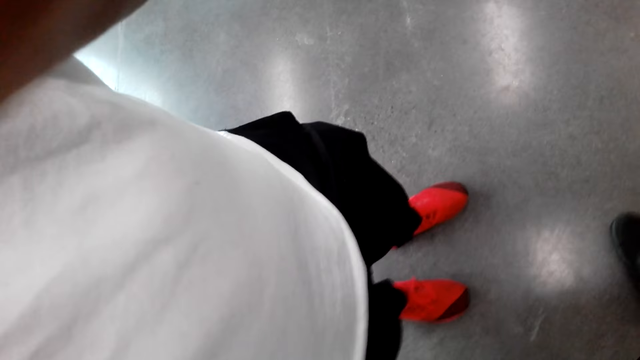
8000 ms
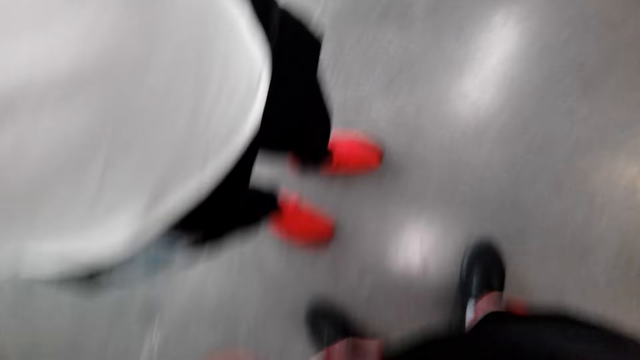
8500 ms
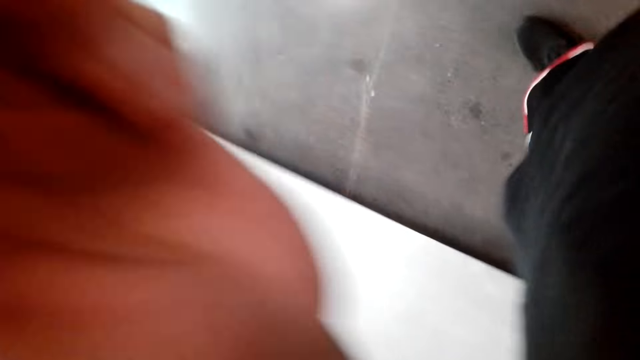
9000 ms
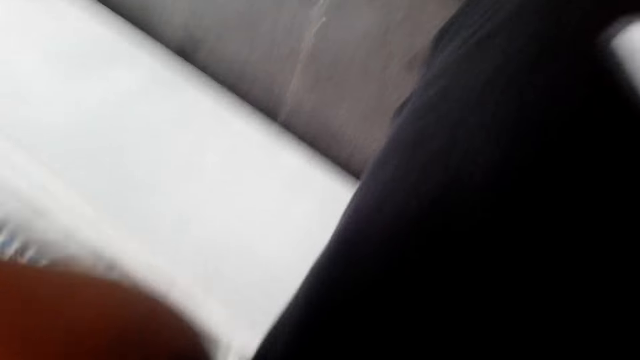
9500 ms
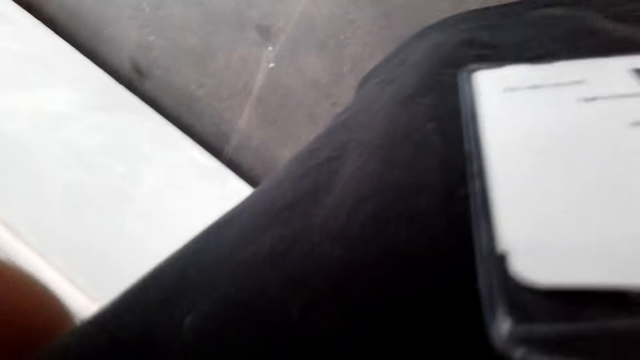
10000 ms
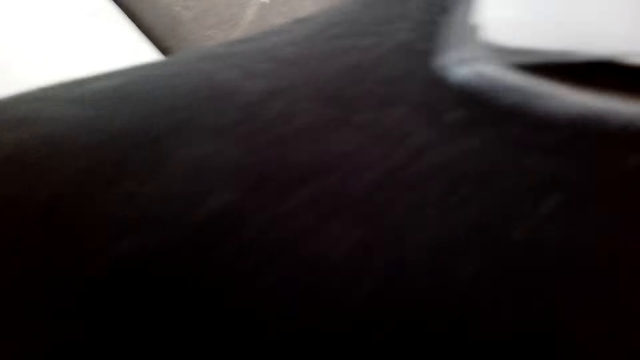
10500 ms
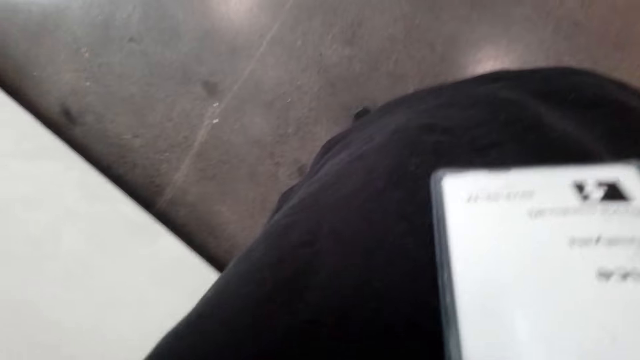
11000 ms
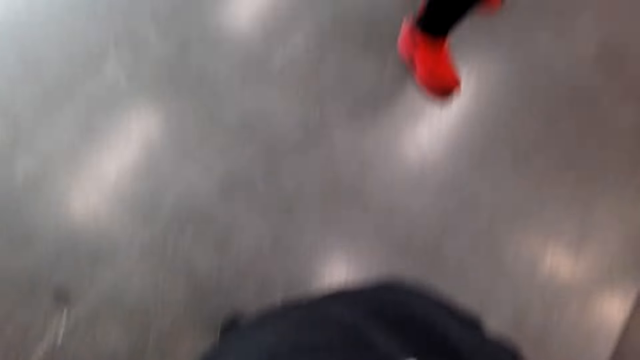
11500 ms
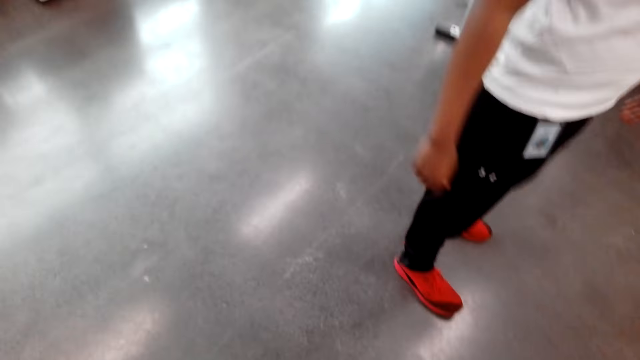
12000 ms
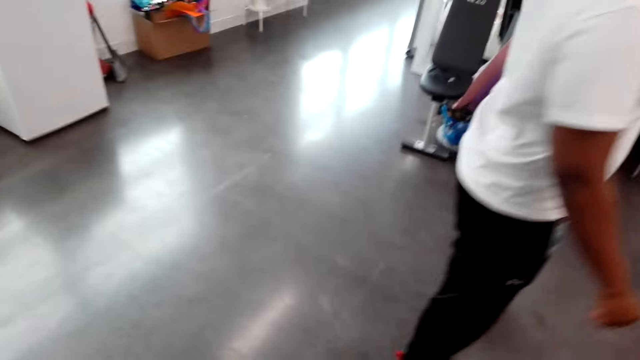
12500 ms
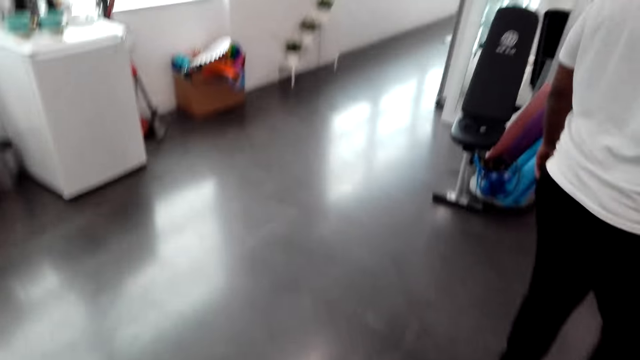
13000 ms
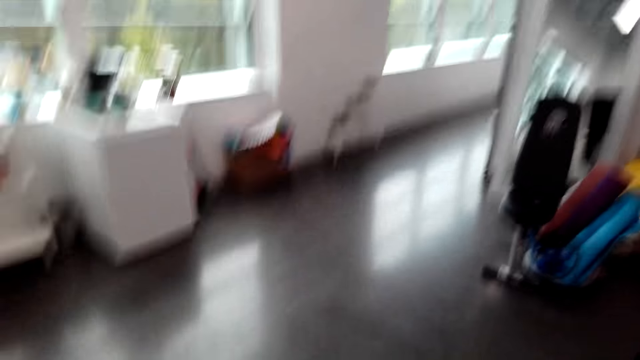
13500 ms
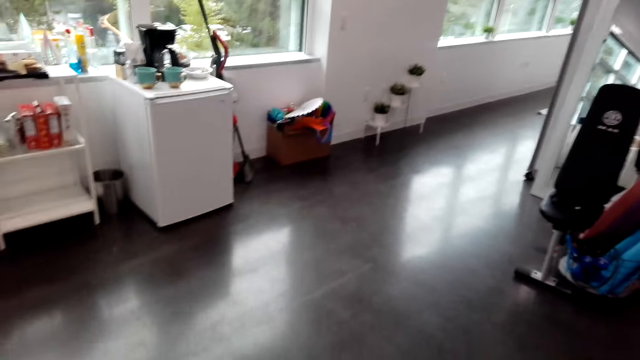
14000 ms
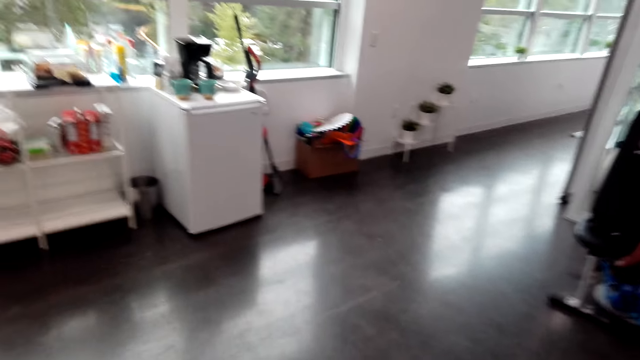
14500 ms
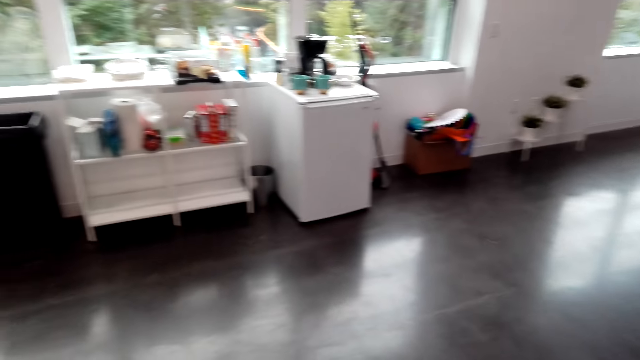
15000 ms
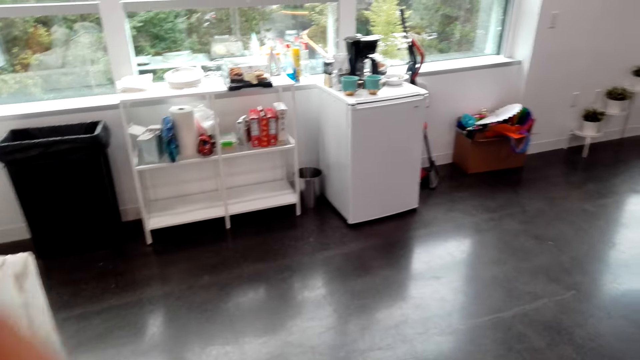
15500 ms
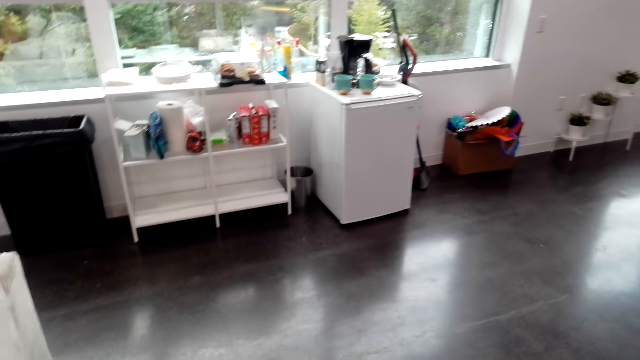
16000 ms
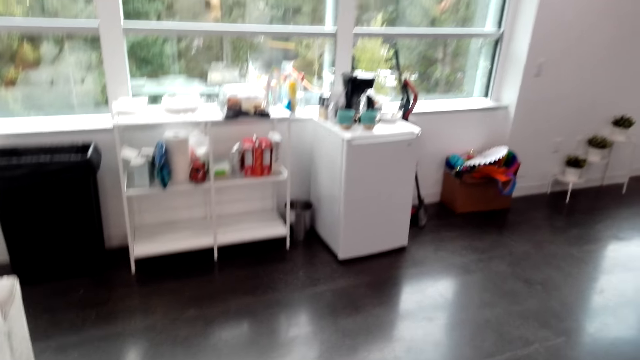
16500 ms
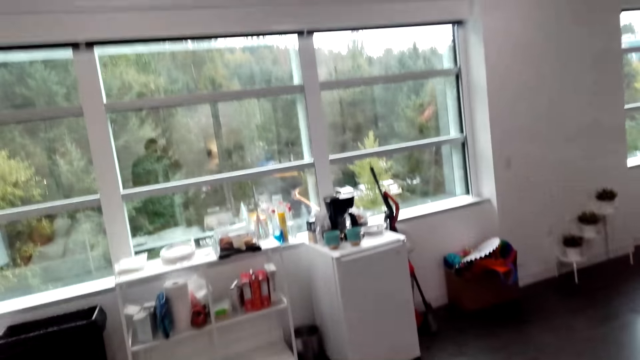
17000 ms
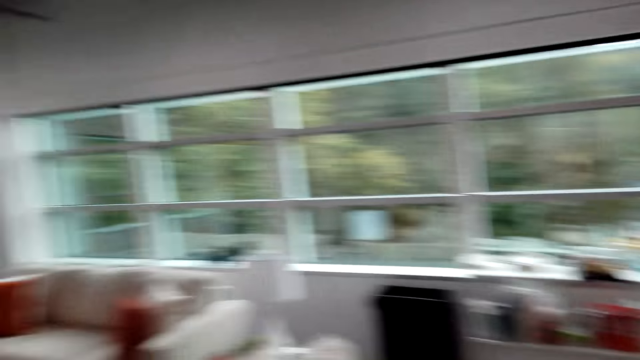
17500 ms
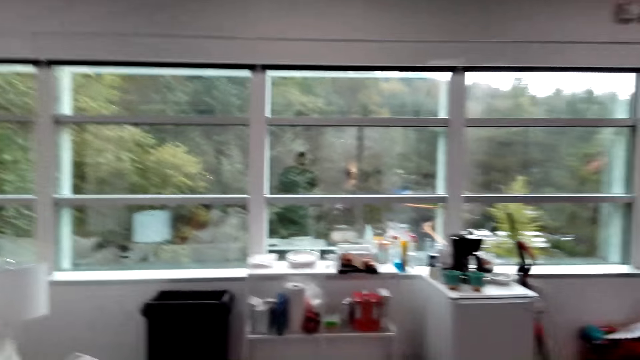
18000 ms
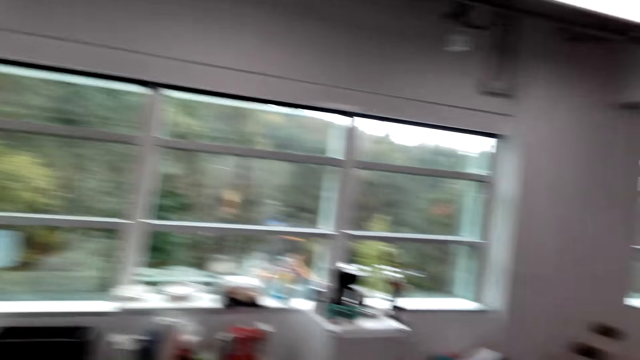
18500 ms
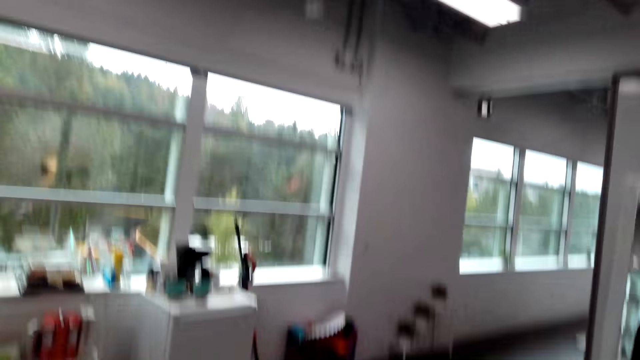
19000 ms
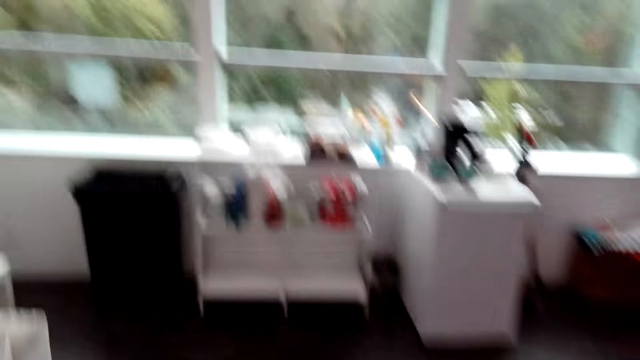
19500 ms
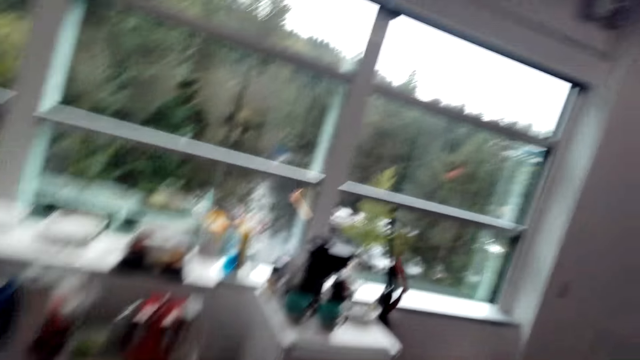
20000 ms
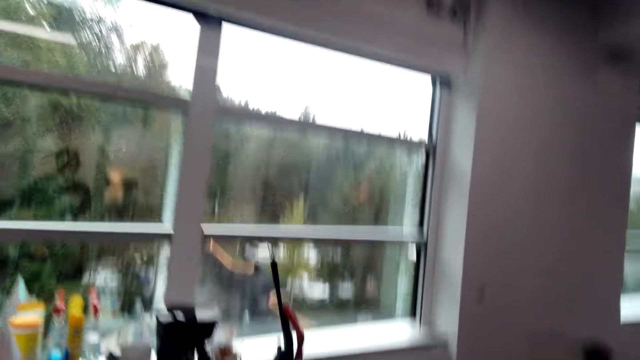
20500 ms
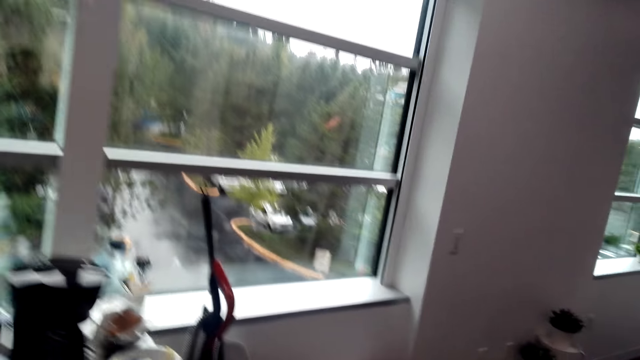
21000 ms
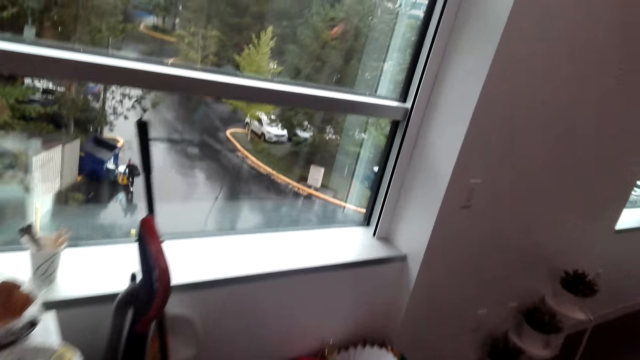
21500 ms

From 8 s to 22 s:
The camera wearer adjusts the camera. A man walks forward. The camera wearer adjusts the camera. They look around the living room. They walk forward.

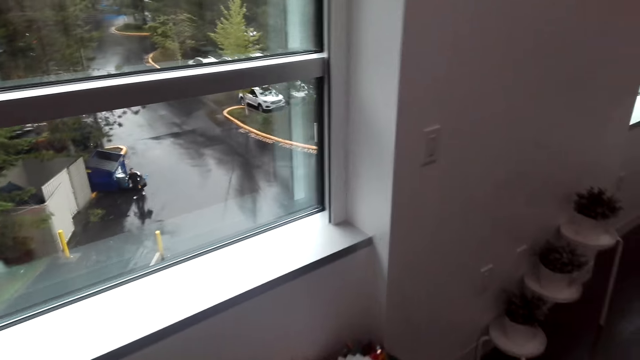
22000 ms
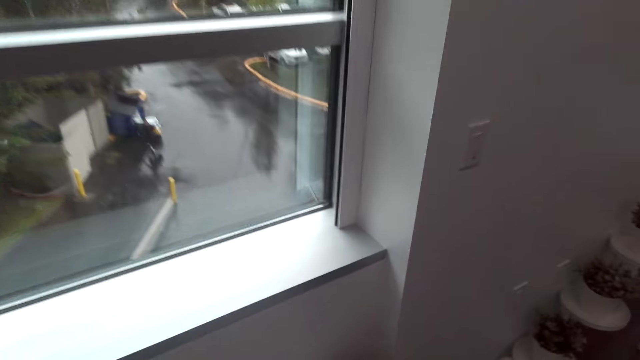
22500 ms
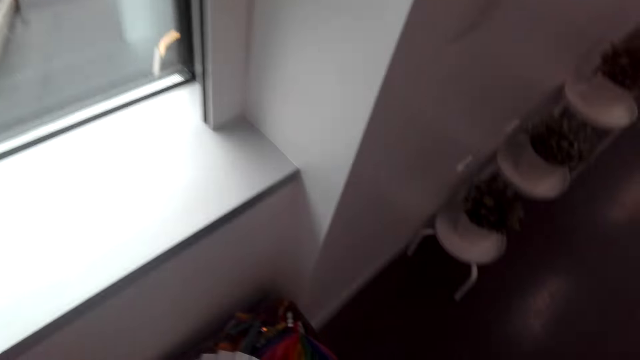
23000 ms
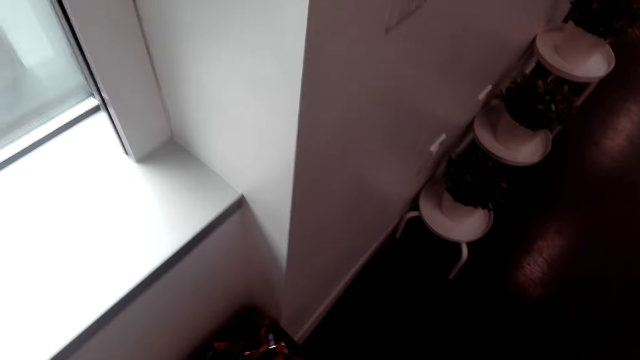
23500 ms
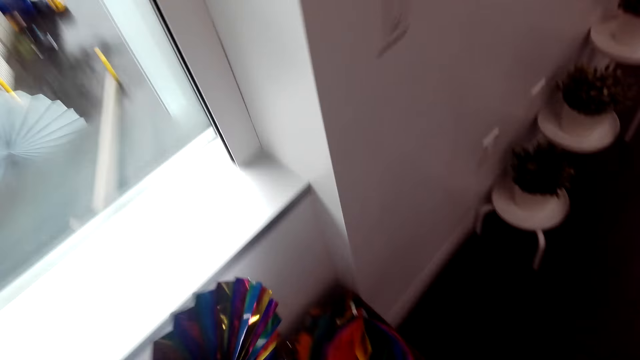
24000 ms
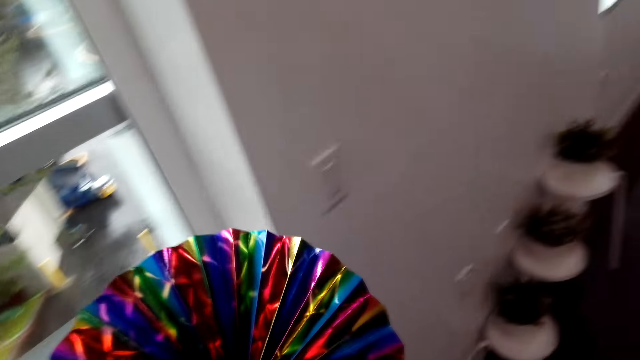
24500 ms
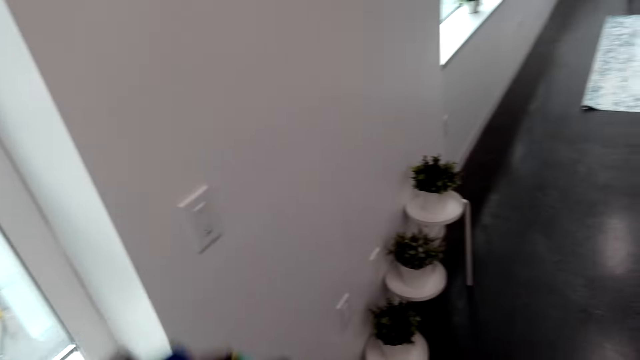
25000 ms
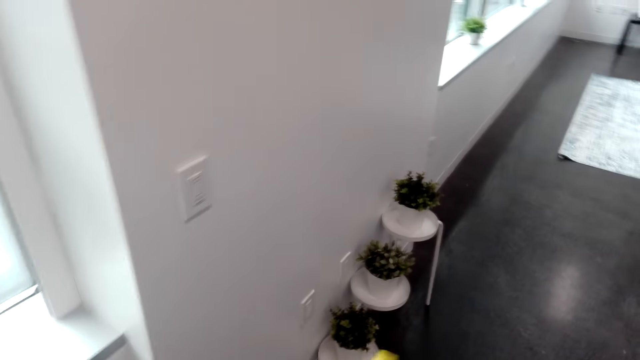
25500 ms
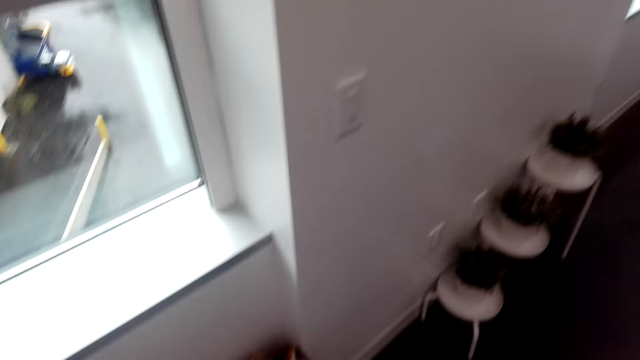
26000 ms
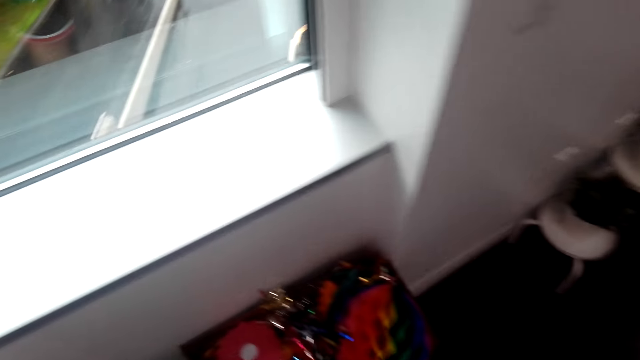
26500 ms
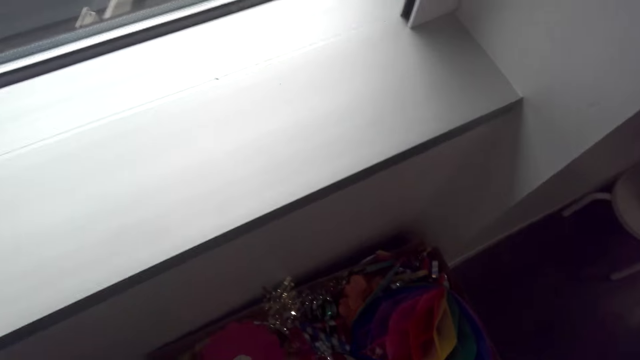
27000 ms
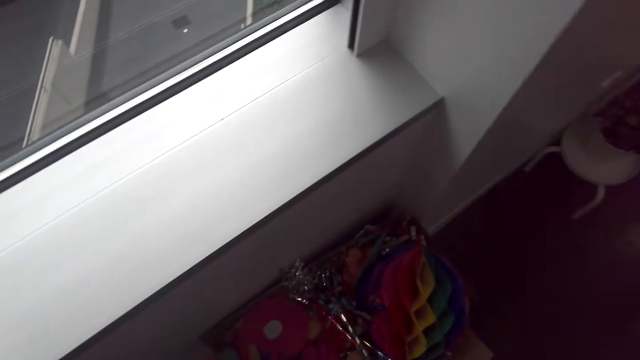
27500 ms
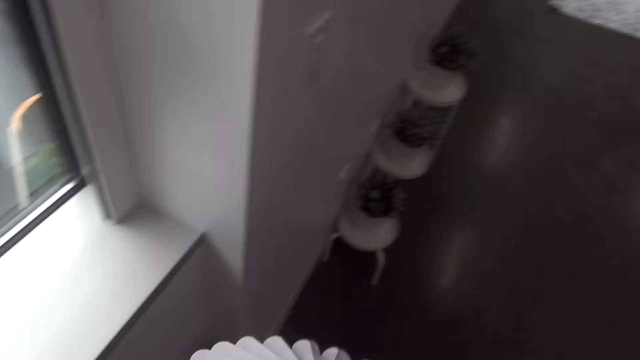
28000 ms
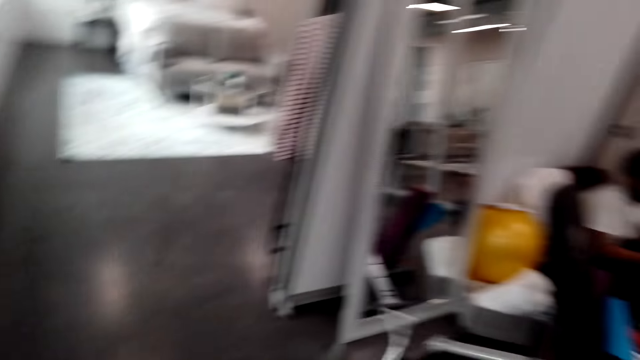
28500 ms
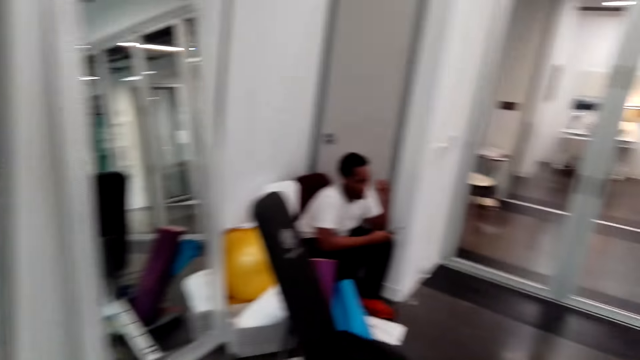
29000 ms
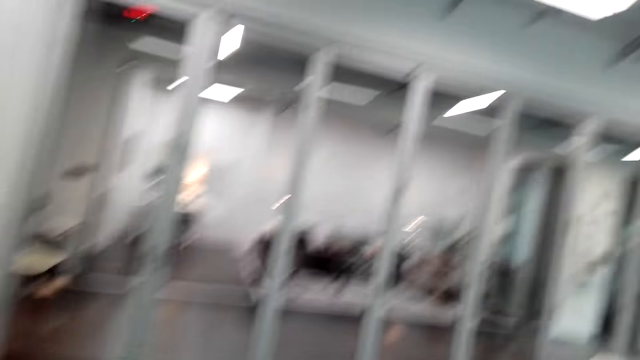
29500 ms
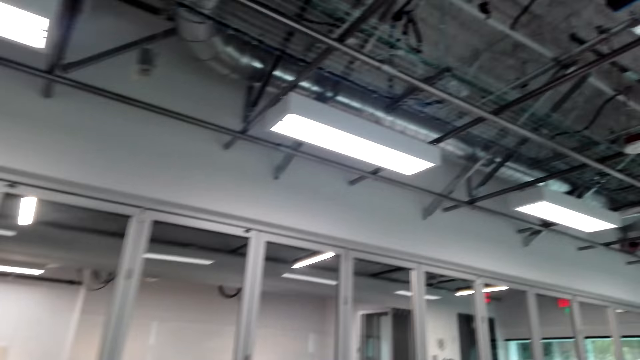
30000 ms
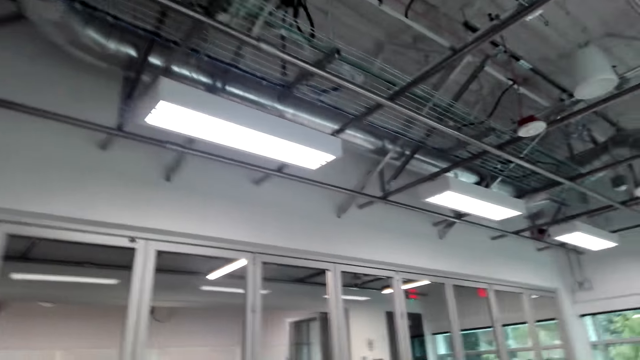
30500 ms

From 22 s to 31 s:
The camera wearer picks up a decoration from the box on the floor. They turn to the right. They walk to the door.
